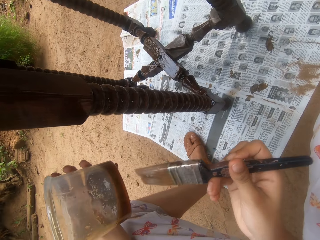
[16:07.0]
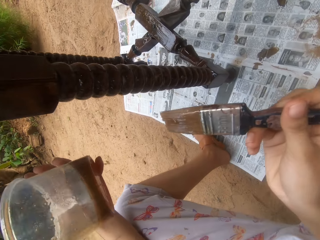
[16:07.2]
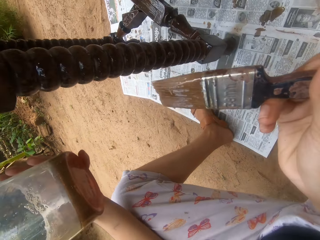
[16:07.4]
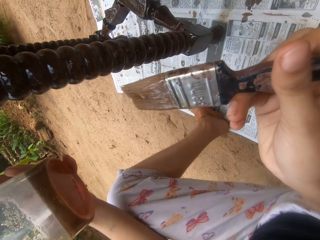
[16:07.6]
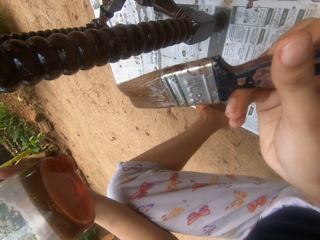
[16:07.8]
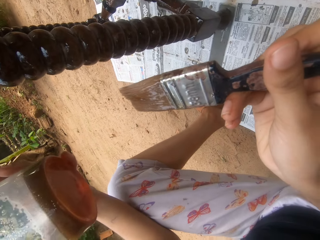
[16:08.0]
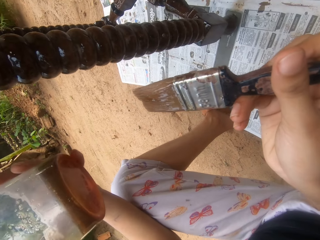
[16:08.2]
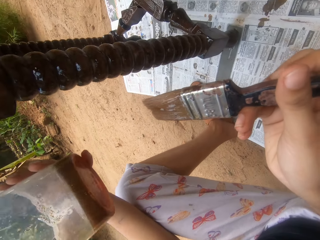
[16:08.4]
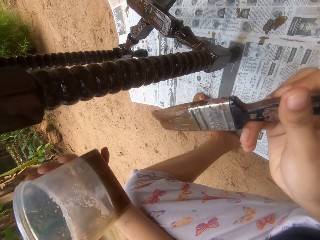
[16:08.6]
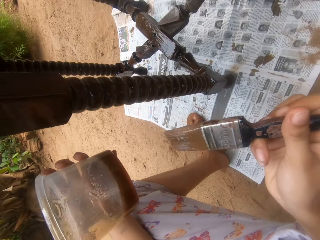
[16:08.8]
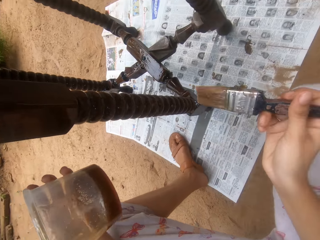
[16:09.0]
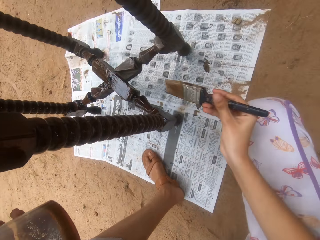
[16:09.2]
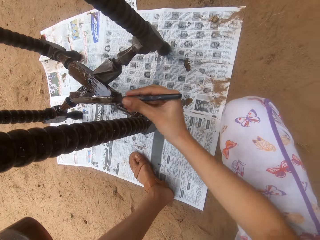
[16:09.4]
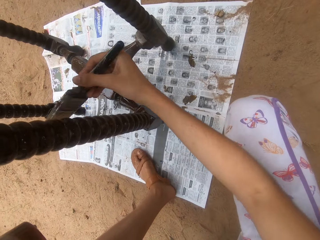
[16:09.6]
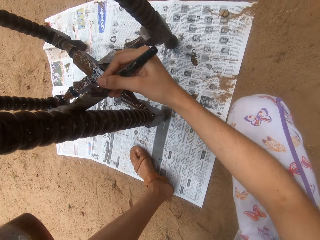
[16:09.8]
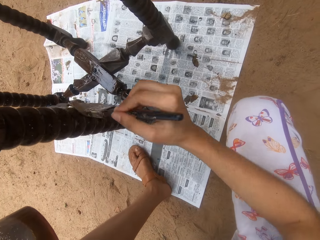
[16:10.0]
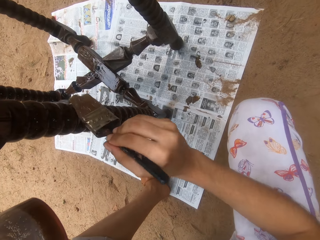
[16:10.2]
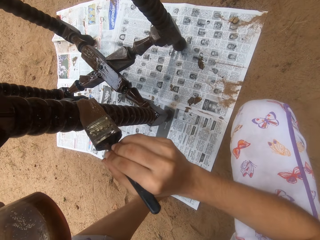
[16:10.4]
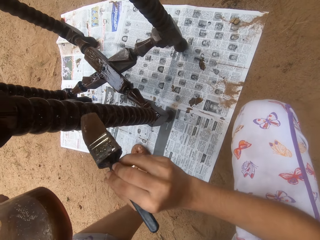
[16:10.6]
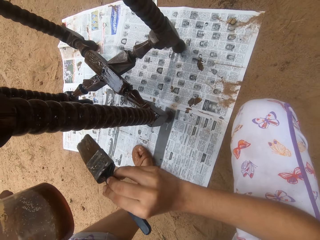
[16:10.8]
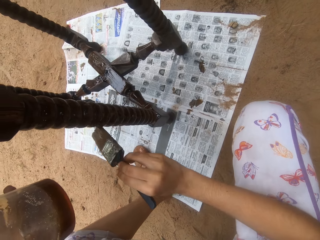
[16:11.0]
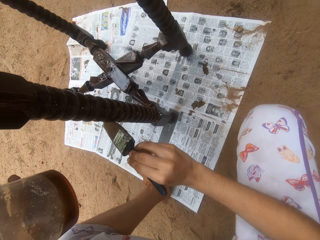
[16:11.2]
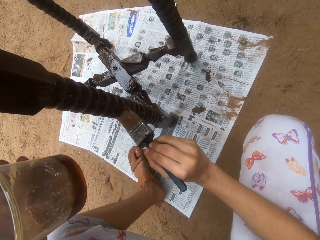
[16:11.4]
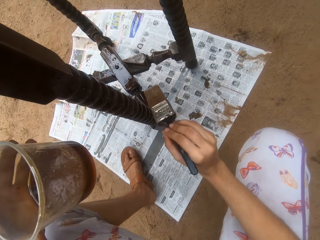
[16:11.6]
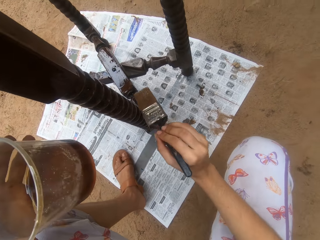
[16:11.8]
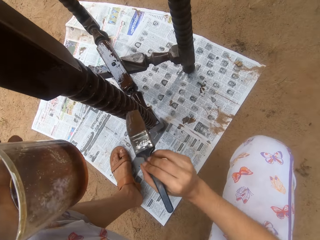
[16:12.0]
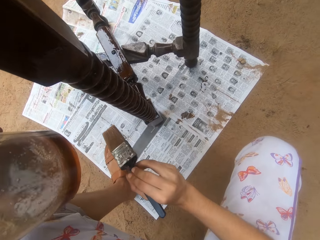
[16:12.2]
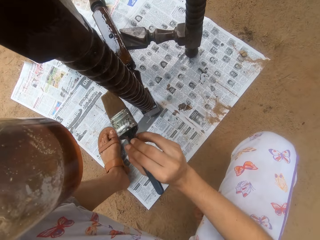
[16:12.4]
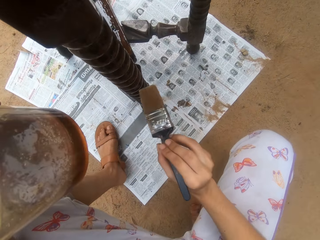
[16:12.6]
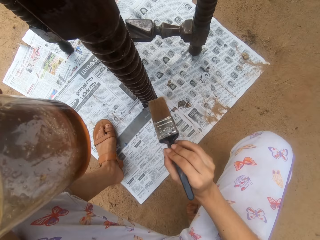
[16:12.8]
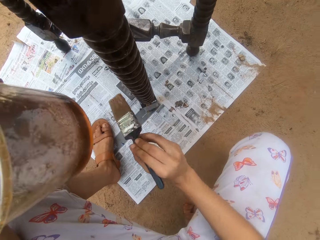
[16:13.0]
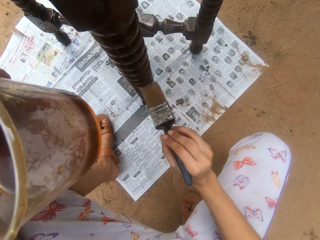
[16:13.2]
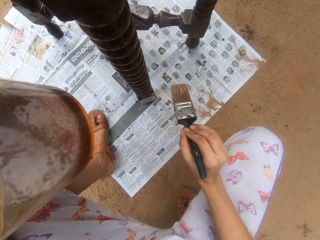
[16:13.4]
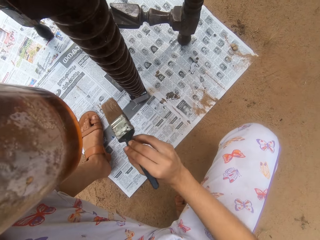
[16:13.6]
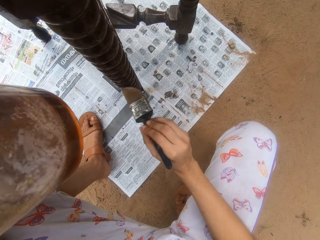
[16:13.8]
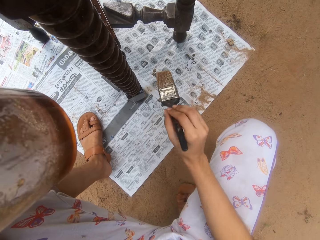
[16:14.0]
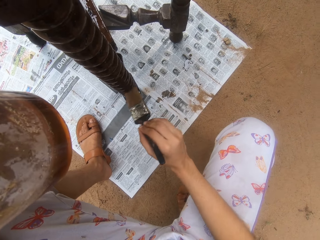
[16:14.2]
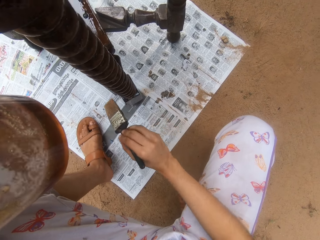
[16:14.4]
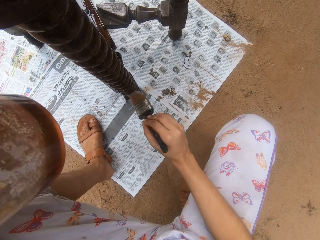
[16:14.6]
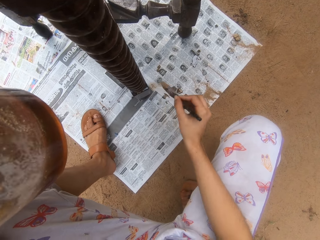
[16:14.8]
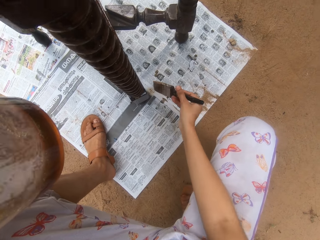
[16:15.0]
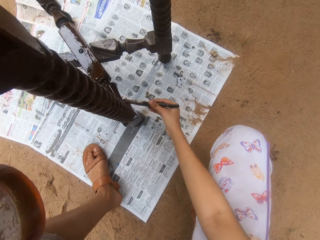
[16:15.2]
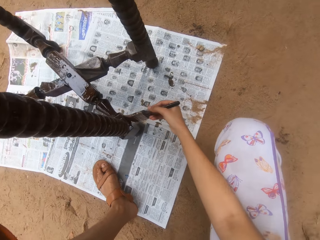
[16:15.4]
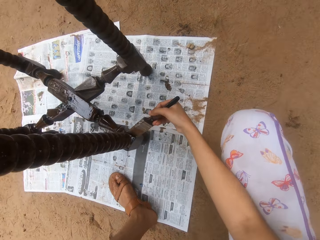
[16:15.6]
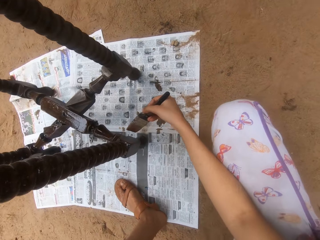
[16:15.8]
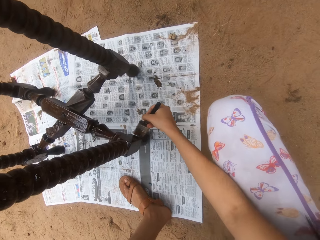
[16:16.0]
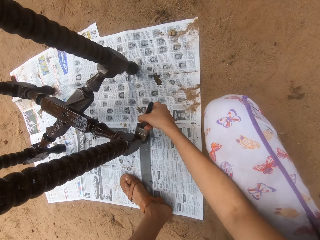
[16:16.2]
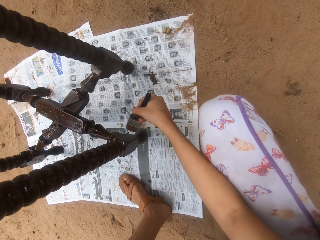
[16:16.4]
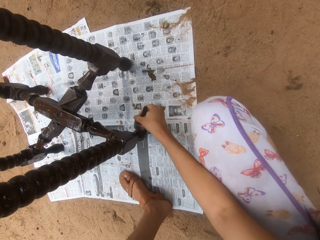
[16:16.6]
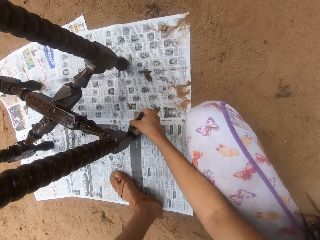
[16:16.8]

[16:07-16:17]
The camera wearer looks around. He paints the table on the ground with the paint brush in his right hand.

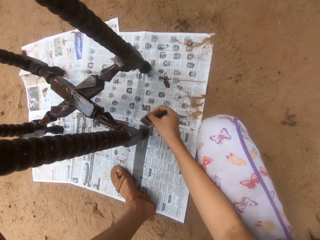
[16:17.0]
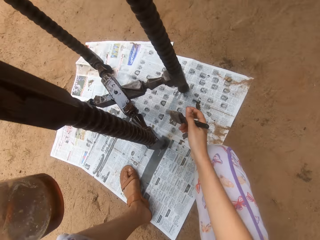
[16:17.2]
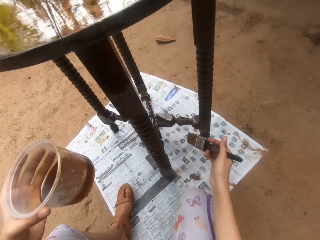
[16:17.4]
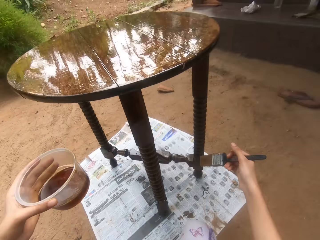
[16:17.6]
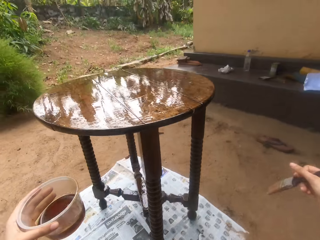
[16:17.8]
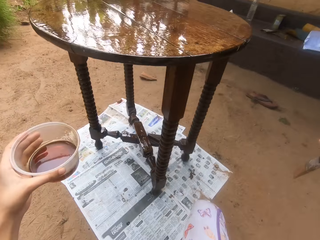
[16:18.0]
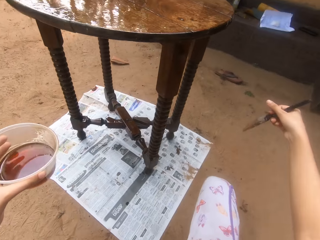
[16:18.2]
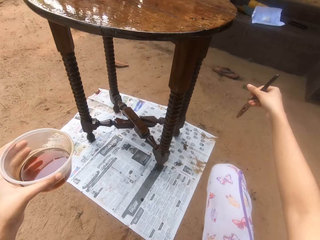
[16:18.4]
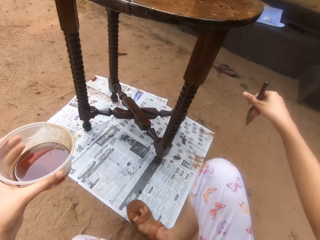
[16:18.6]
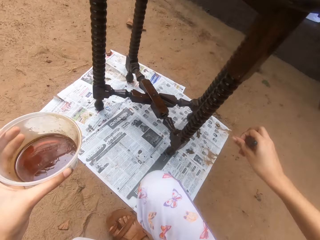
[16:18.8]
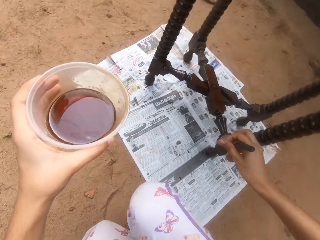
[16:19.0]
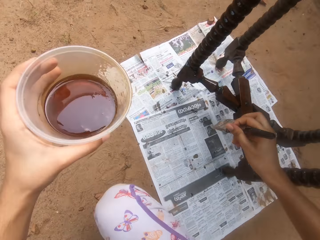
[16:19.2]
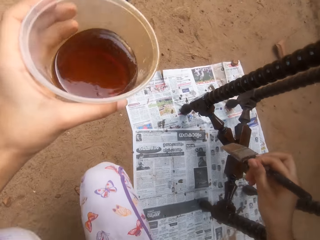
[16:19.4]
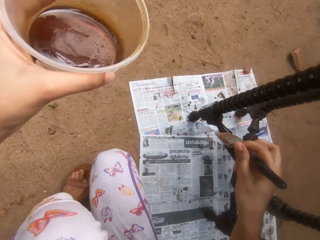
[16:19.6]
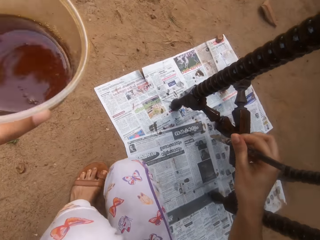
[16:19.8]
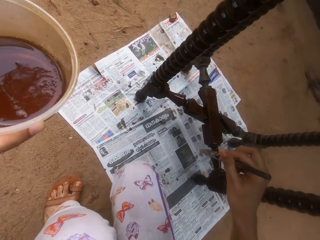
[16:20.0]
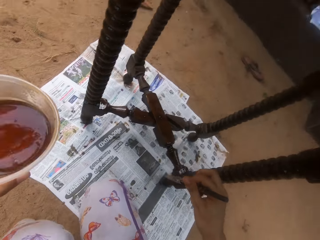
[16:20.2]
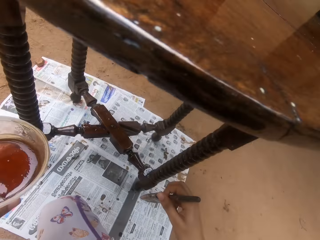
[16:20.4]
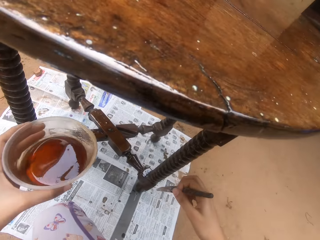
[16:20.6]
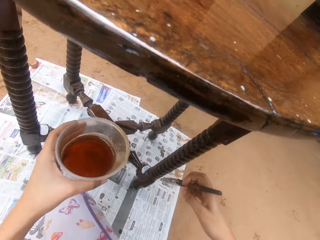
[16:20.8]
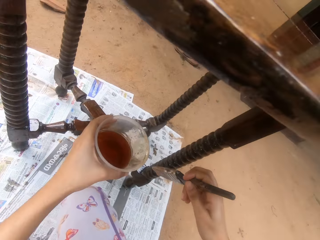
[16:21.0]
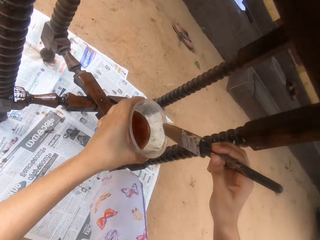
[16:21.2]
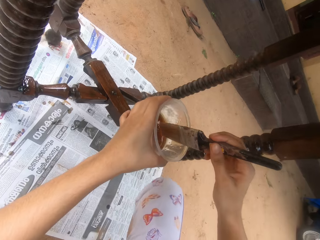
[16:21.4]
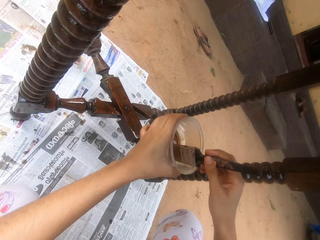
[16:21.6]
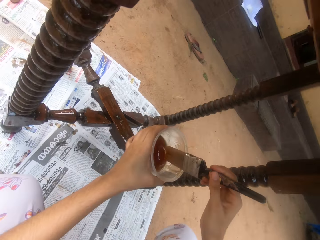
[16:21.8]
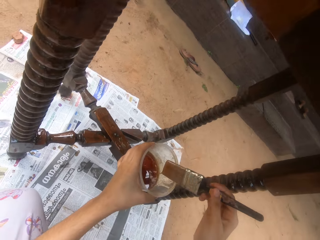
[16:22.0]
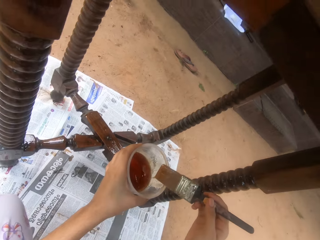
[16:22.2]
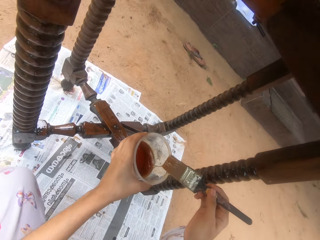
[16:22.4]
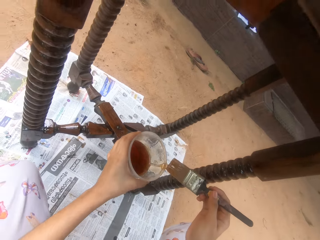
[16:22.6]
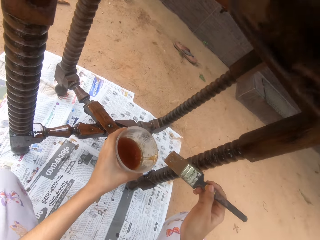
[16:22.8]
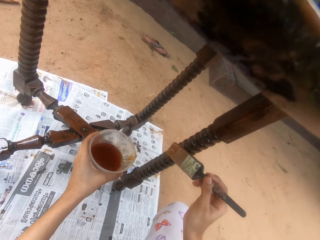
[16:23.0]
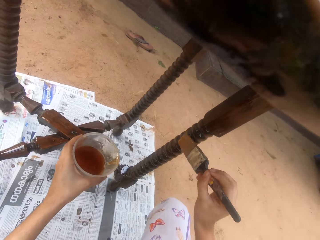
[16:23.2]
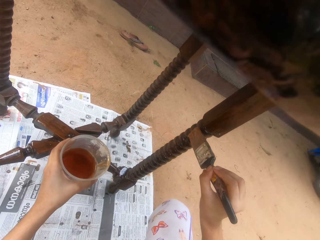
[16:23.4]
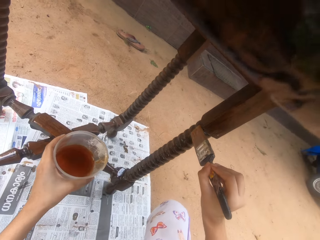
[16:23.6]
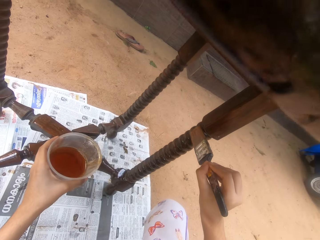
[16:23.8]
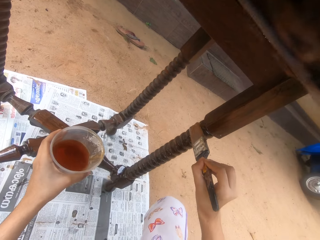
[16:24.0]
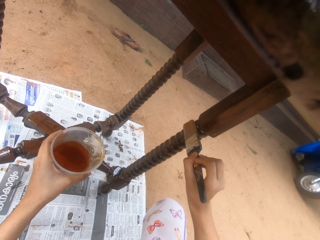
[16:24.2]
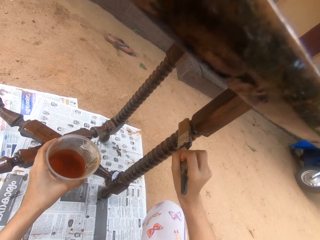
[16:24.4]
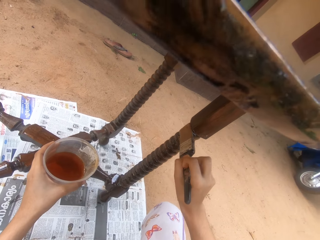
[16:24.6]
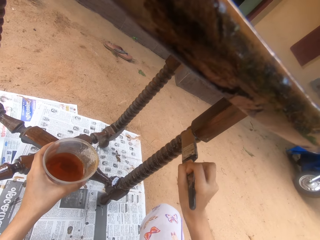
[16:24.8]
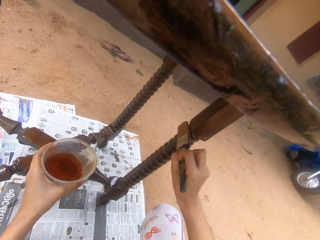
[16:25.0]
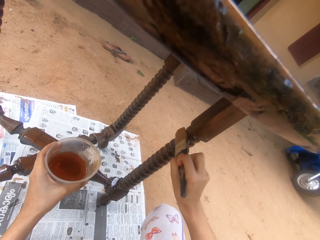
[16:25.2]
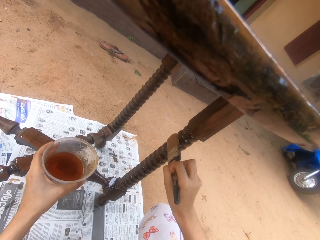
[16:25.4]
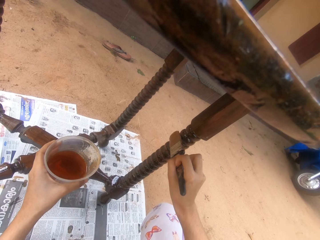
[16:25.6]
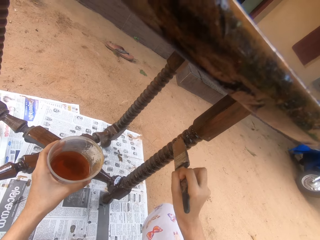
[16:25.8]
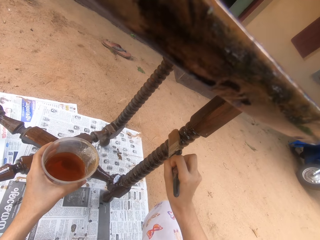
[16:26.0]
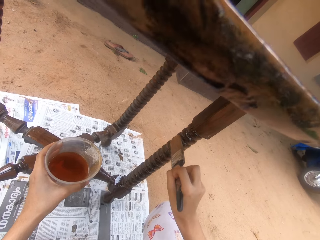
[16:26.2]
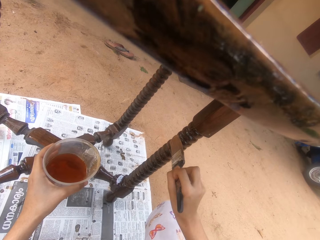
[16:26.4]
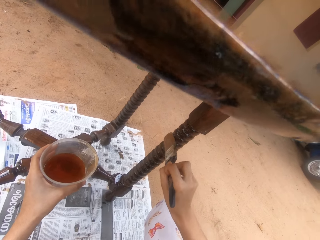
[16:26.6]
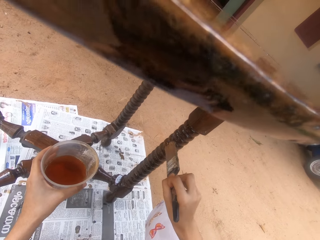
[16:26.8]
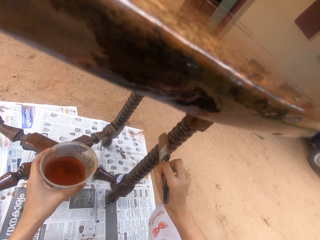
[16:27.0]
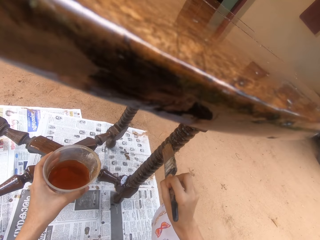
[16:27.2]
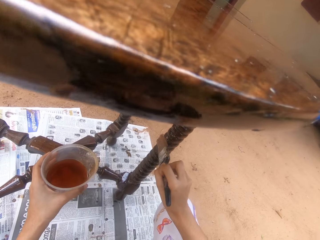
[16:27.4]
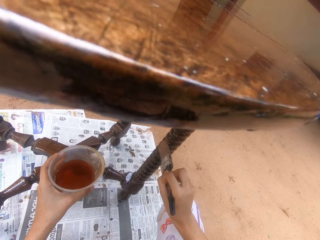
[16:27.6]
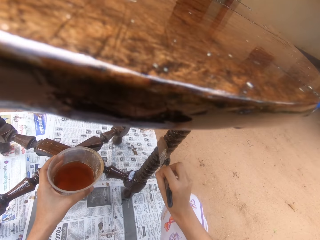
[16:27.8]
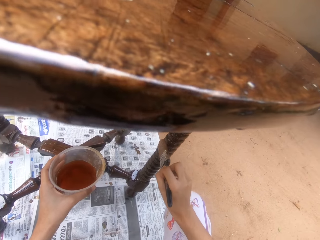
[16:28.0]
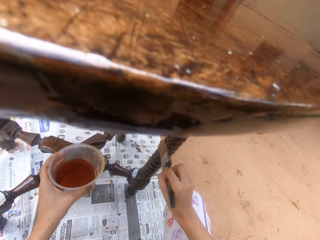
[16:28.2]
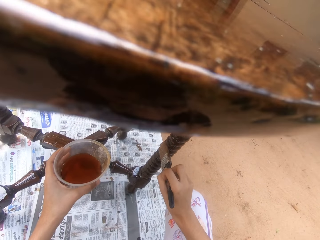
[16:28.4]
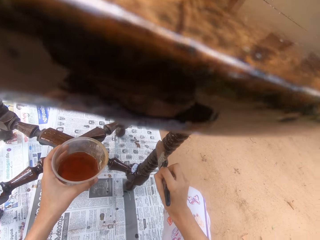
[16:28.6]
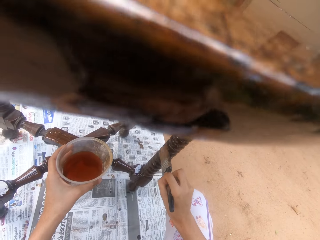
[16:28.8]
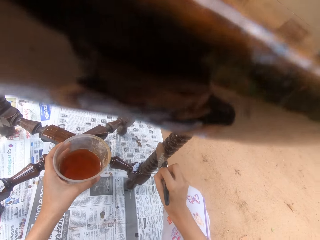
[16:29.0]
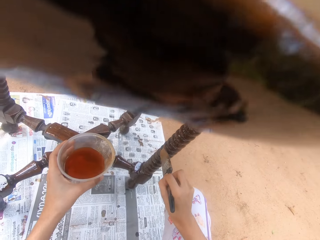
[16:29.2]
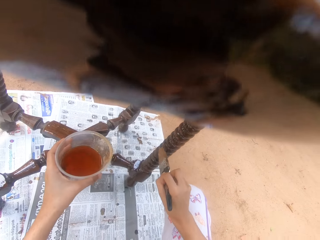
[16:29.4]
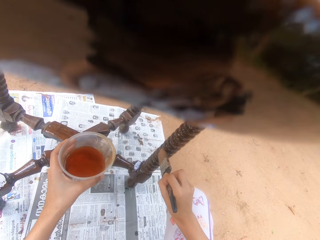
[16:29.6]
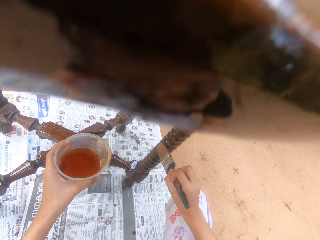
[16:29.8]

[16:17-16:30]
The camera wearer moves around. He dips the paint brush in his right hand into the container of wood gloss paint in his left hand. He rubs the paint brush in his right hand on the container of wood gloss paint in his left hand. He paints the table on the ground with the paint brush in his right hand.
